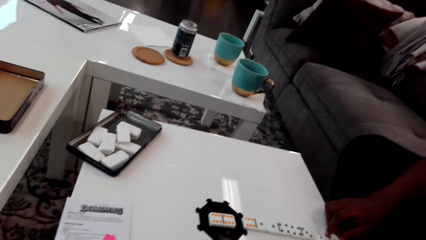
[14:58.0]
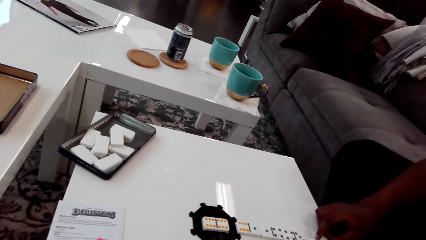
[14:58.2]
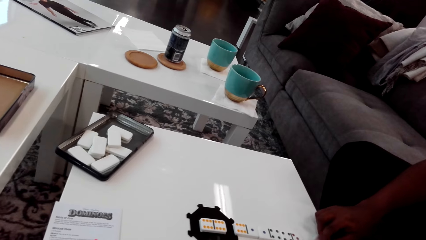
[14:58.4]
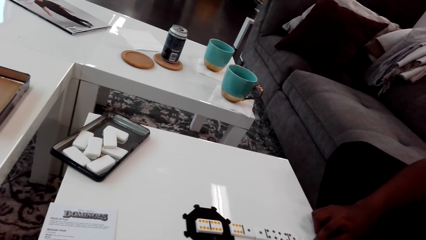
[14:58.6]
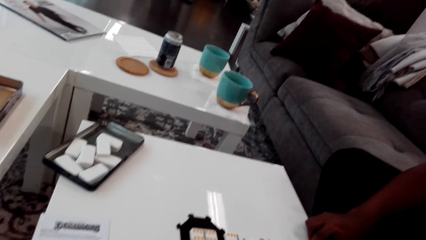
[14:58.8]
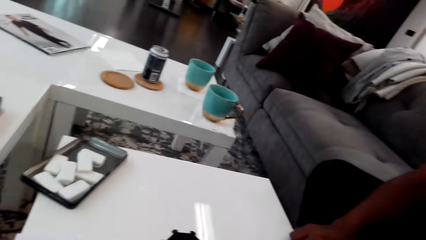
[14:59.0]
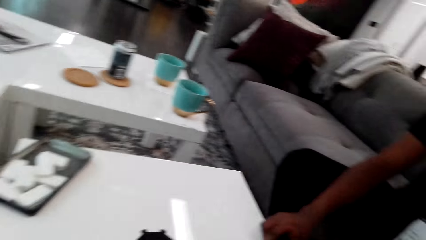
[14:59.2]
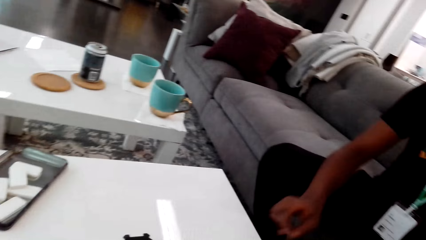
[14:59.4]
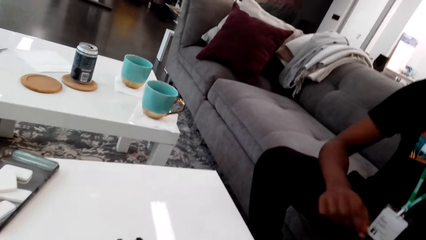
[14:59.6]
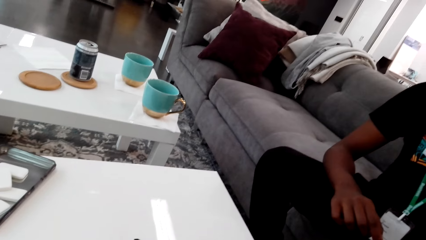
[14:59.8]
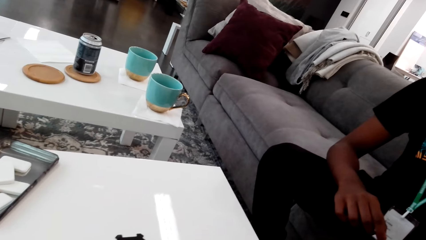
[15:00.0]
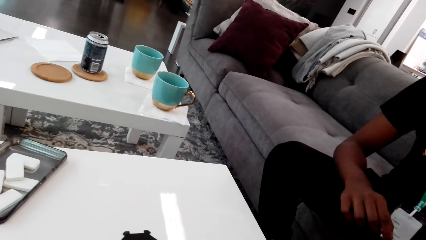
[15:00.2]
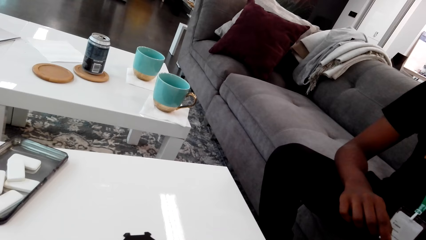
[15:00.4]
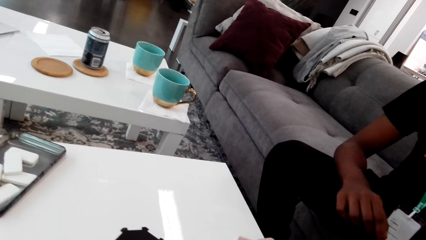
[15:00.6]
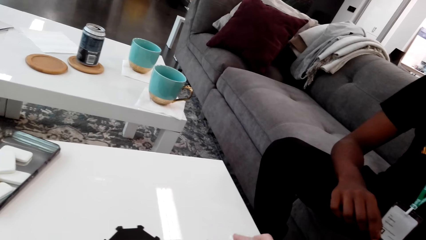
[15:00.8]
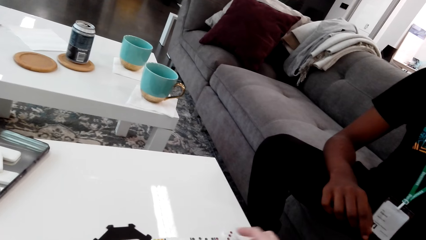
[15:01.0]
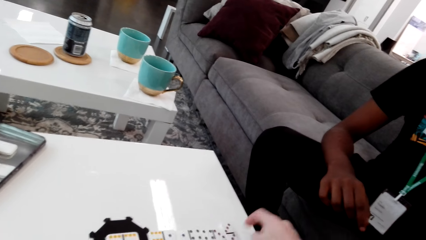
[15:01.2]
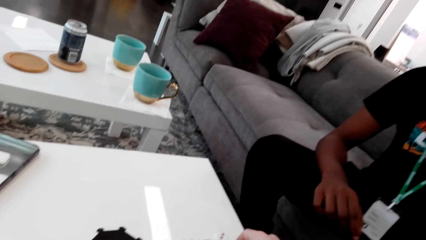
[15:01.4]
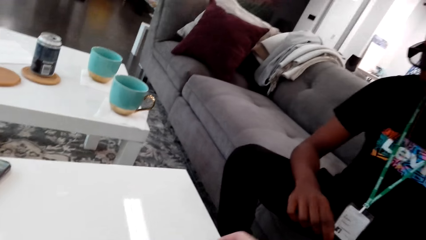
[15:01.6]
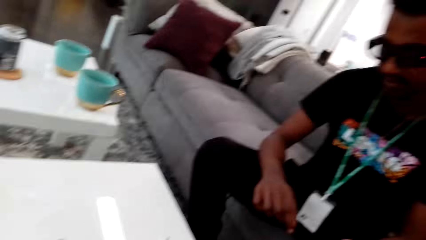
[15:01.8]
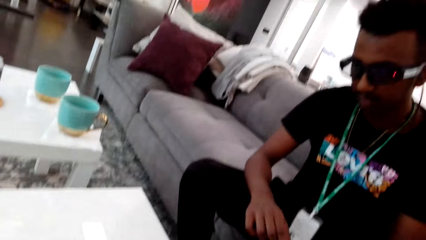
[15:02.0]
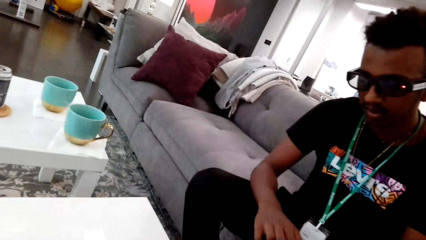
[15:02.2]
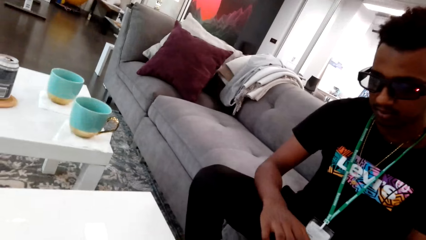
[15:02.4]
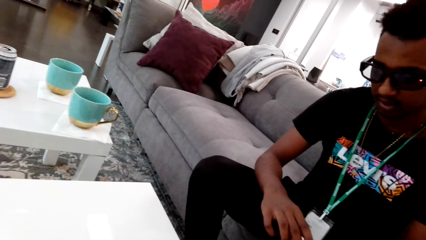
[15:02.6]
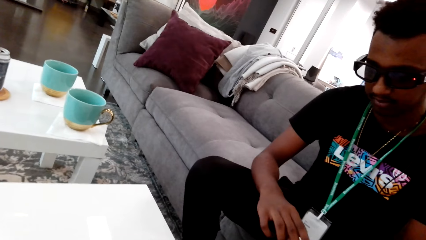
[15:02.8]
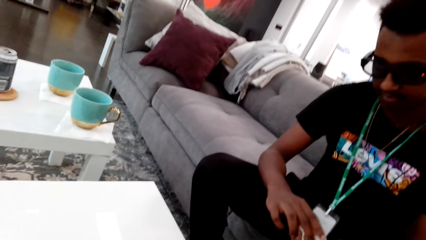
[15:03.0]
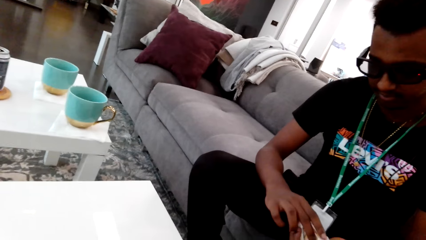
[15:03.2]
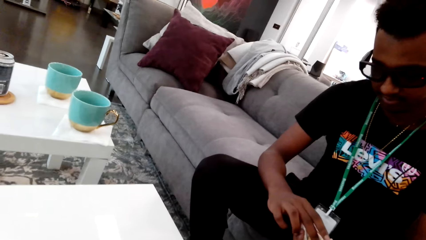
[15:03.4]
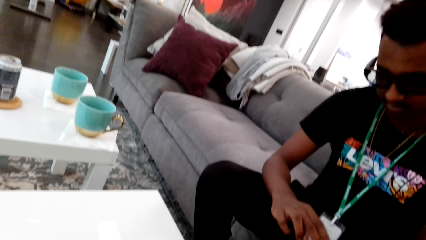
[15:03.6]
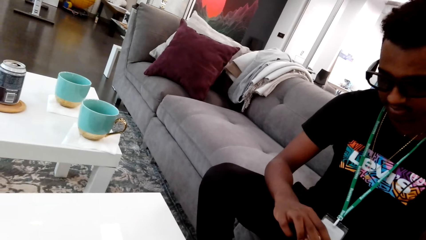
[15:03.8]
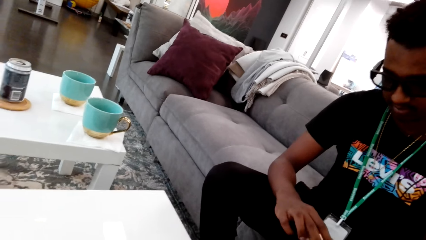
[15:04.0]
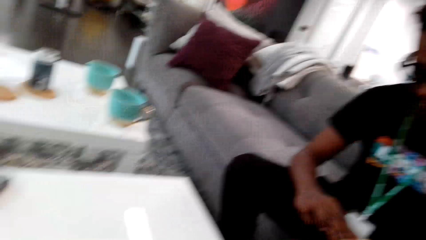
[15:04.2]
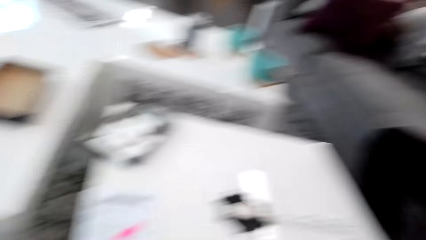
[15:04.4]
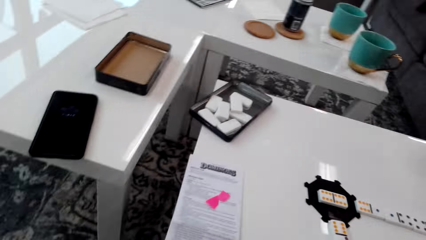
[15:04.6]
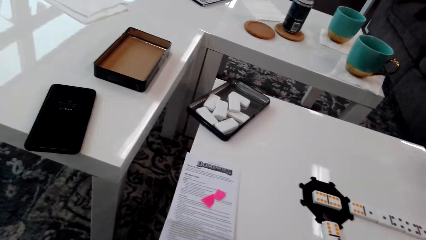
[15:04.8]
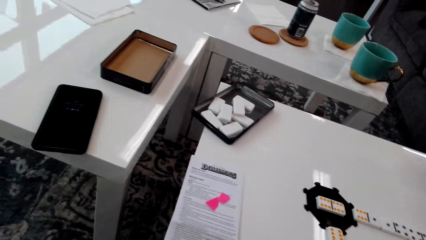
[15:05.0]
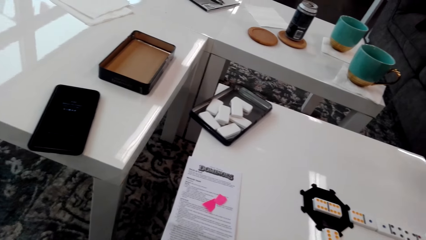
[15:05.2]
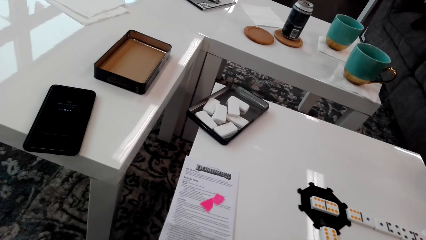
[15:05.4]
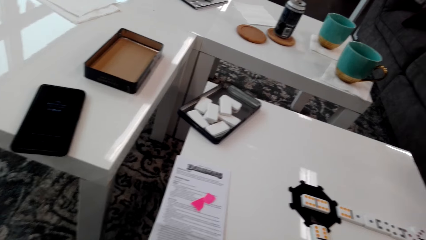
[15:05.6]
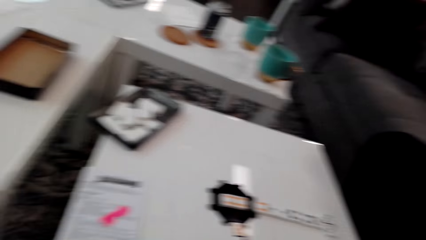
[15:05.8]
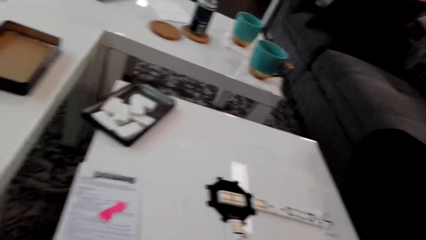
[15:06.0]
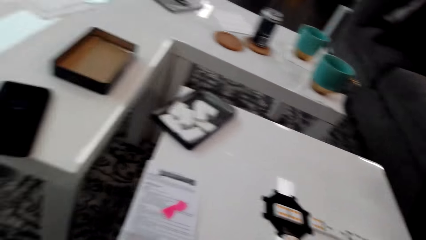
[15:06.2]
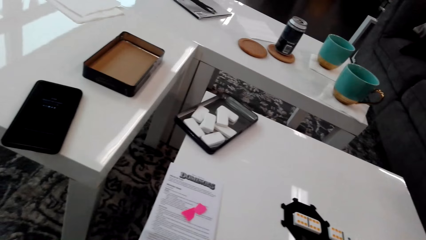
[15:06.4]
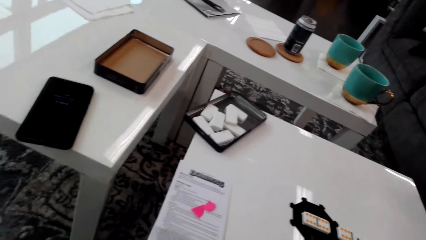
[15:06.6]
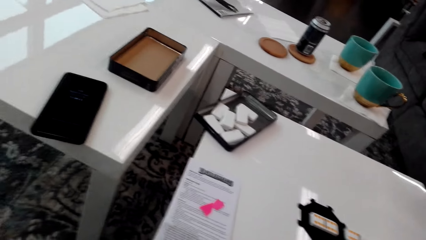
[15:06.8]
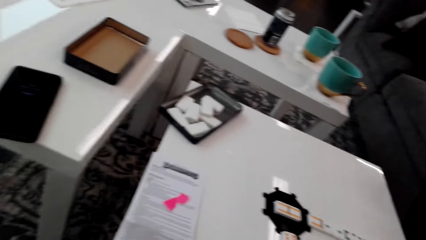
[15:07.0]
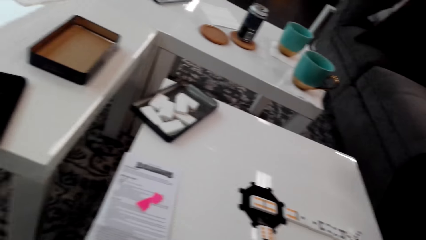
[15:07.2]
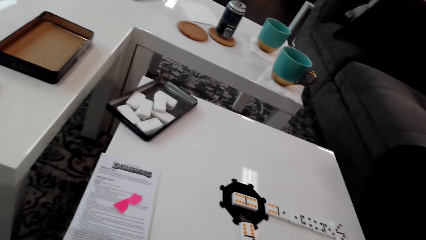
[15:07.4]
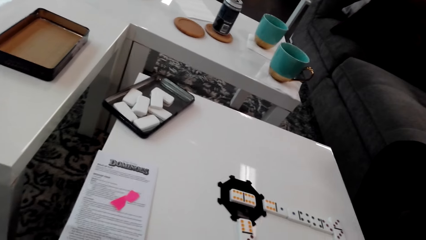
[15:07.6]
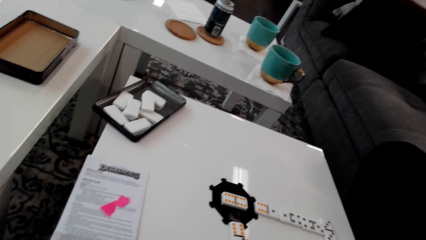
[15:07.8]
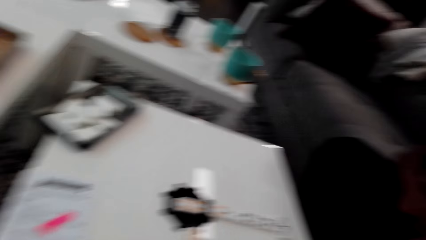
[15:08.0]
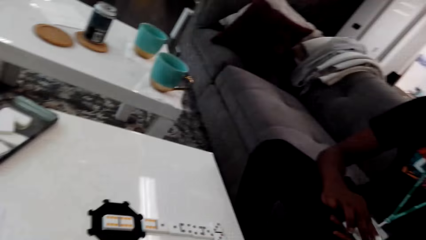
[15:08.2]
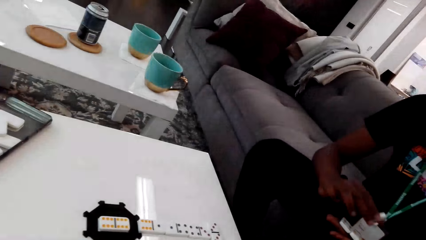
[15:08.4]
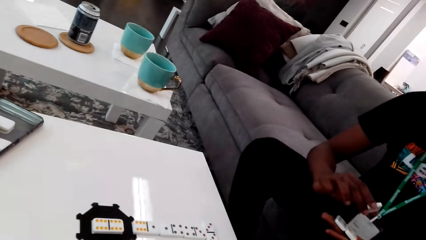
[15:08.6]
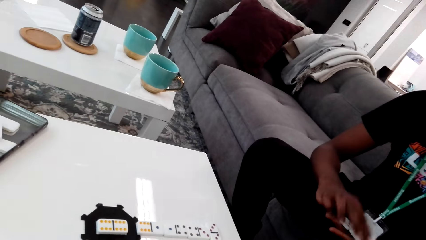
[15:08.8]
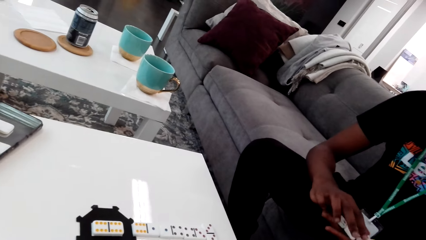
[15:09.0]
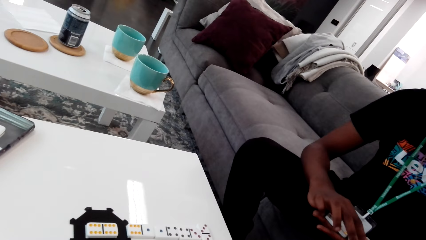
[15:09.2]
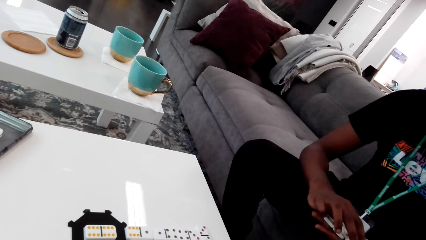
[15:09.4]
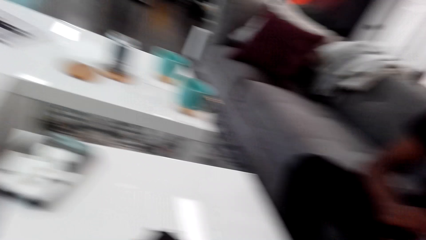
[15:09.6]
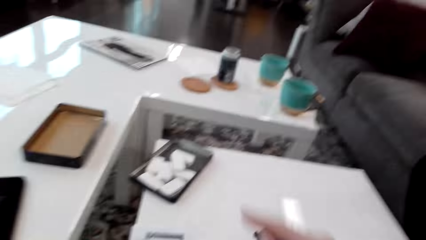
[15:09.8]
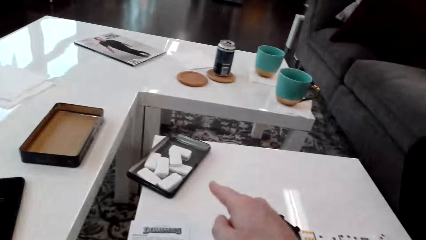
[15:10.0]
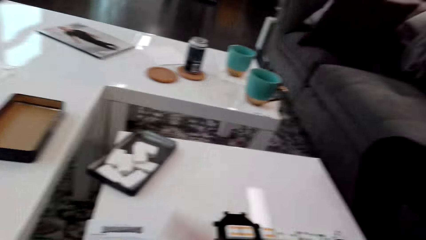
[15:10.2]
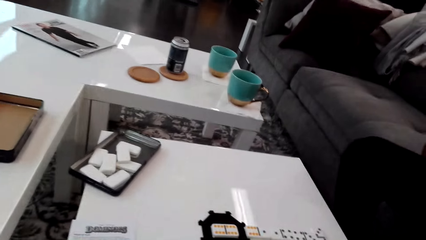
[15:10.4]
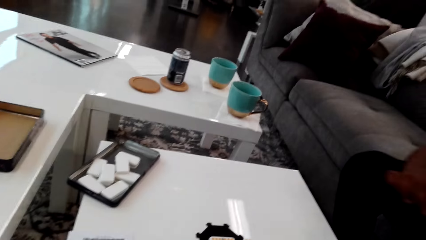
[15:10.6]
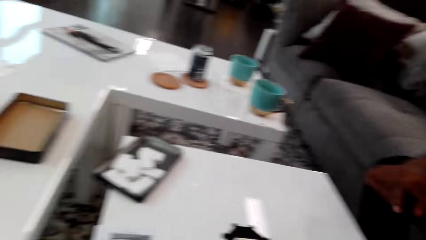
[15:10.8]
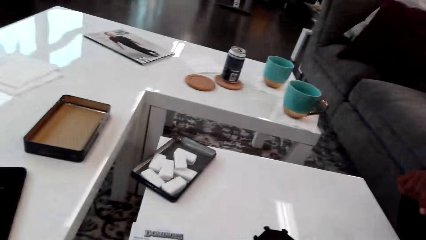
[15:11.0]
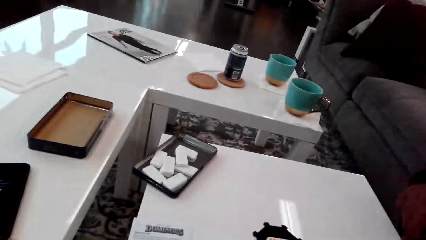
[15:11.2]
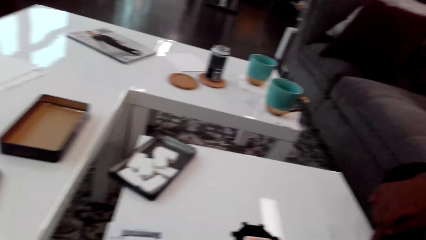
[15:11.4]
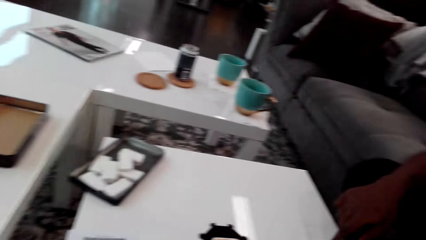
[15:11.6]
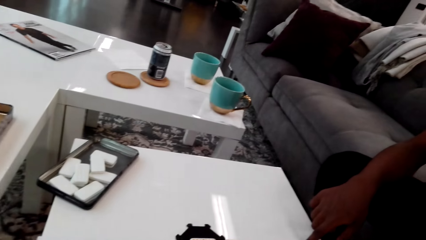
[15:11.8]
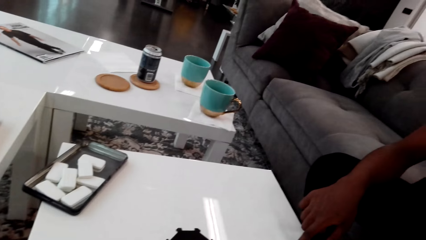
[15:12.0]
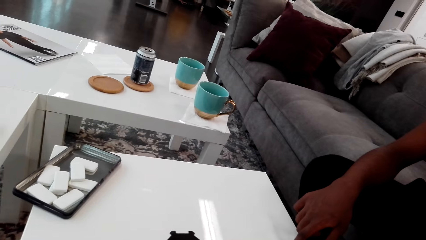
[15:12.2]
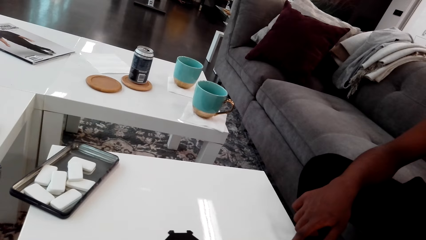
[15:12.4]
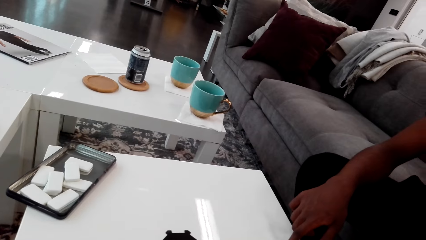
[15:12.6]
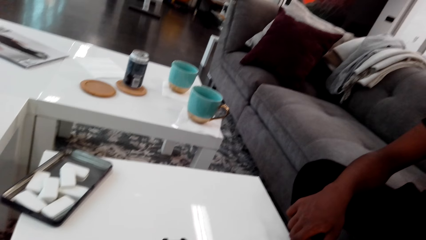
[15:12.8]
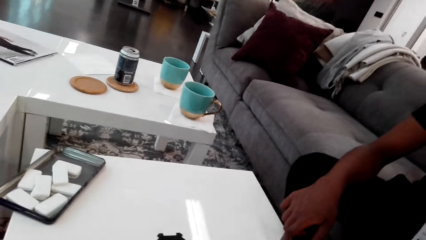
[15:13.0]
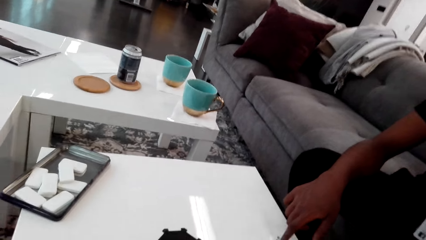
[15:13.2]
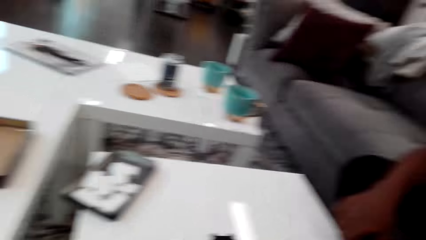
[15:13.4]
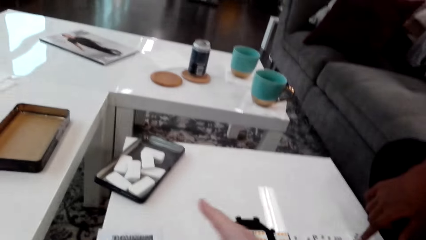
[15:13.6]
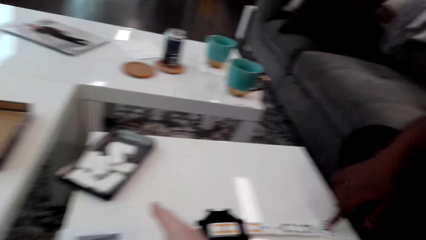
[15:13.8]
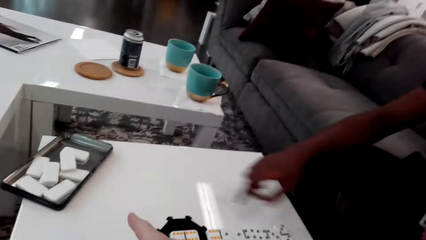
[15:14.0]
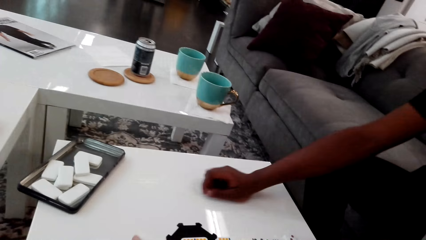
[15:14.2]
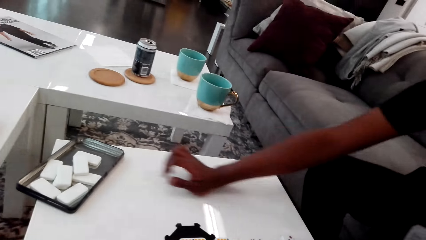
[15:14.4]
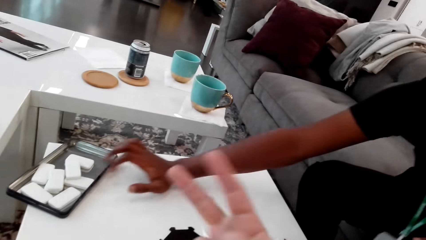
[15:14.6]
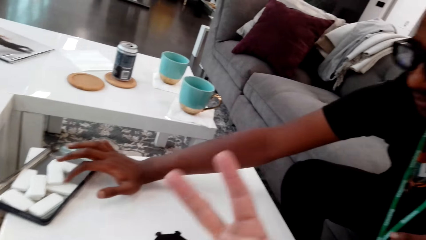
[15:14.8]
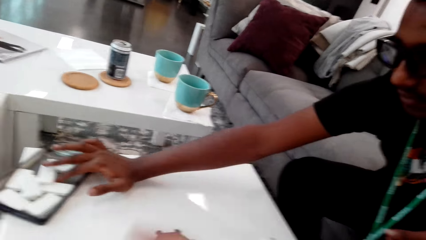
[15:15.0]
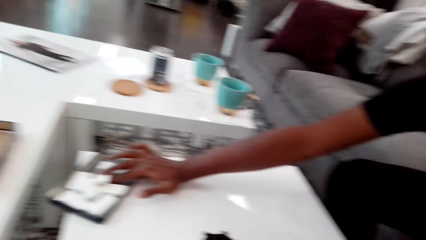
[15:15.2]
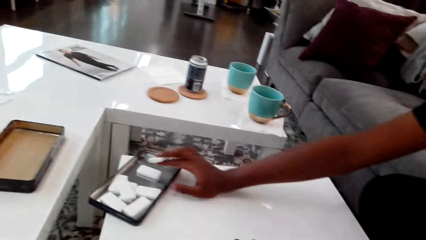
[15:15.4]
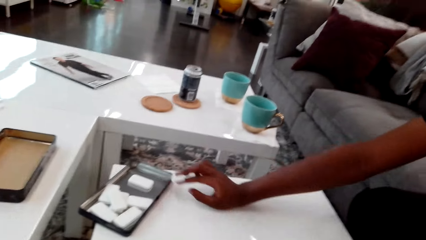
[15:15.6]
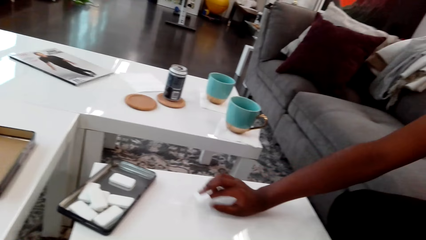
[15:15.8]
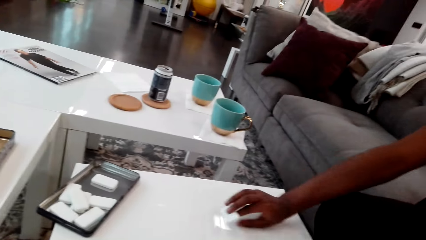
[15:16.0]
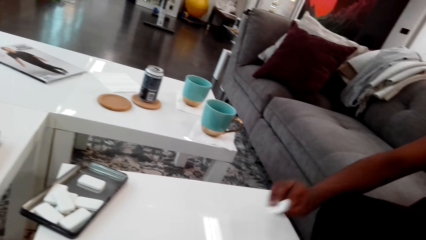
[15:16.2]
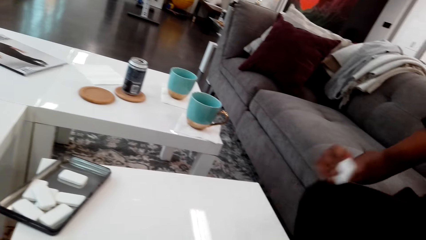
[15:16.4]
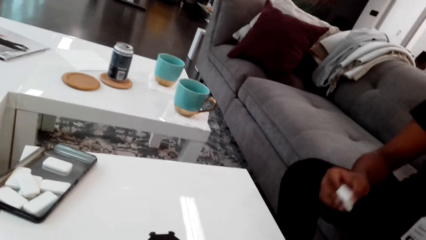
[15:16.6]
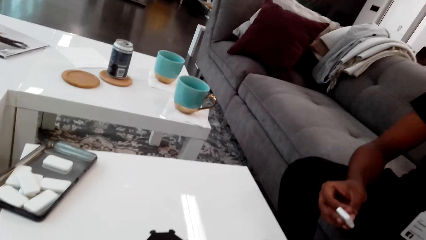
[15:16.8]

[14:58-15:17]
A man picks the dice. The camera wearer touches the dominoes on the table. He picks the dice. The man interacts with the camera wearer. The camera wearer looks around. He looks at the paper on top of the table. The man holds the dominoes and picks the dice. The camera wearer points at the dominoes in the box with a finger. The man holds the piece of domino and places the dice on the table. The camera wearer points at the dominoes in the box with a finger. He gestures with his hand. The man takes the domino piece from the box and holds the dice.
